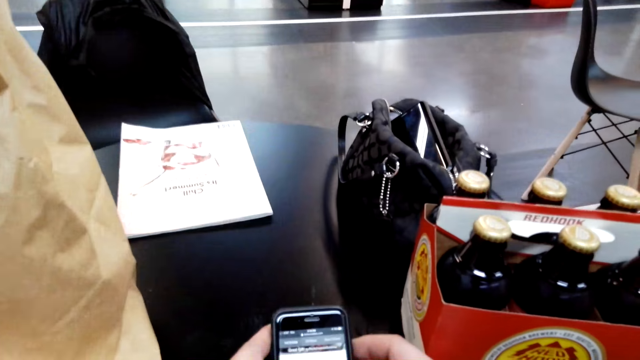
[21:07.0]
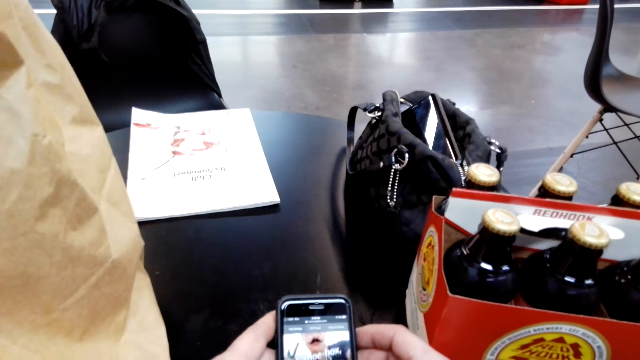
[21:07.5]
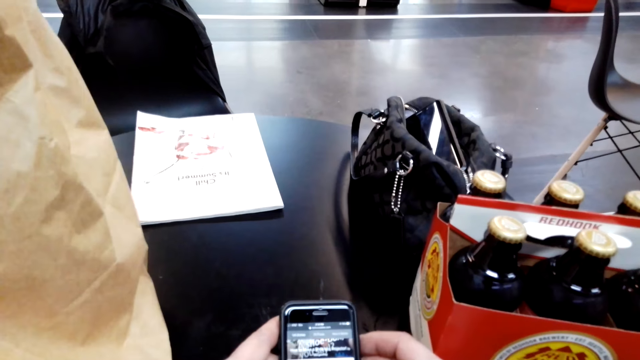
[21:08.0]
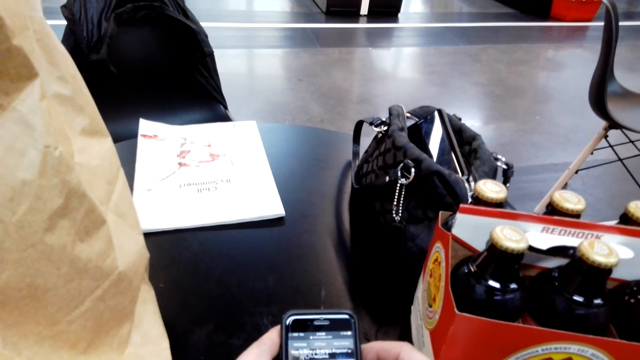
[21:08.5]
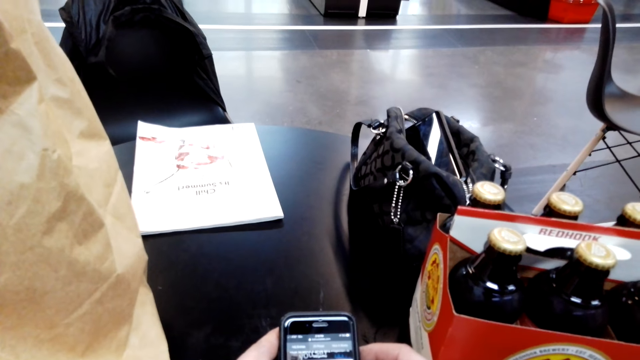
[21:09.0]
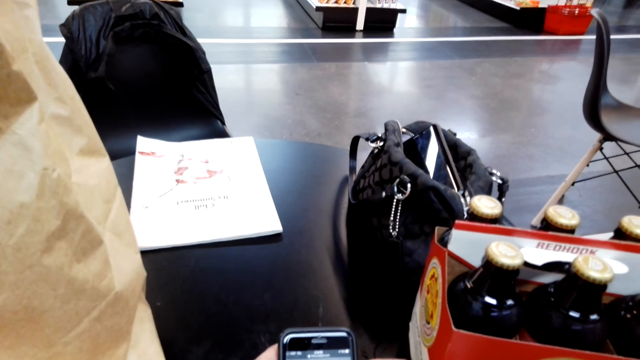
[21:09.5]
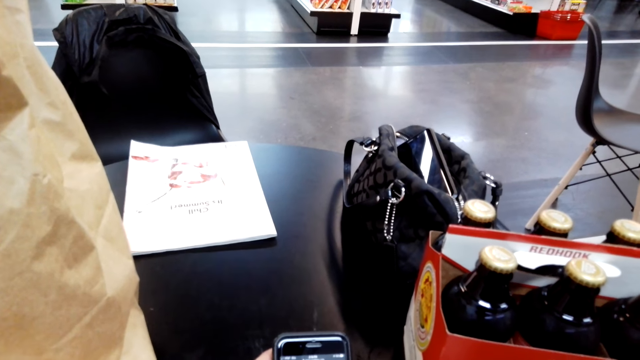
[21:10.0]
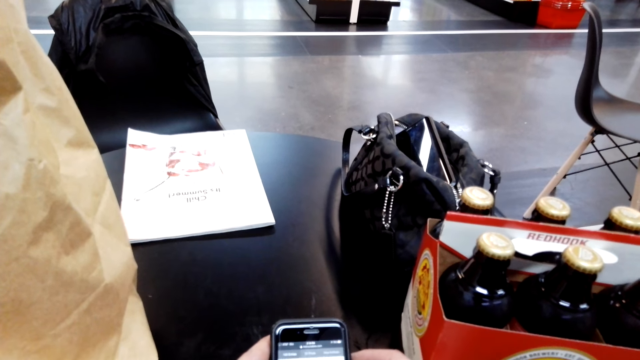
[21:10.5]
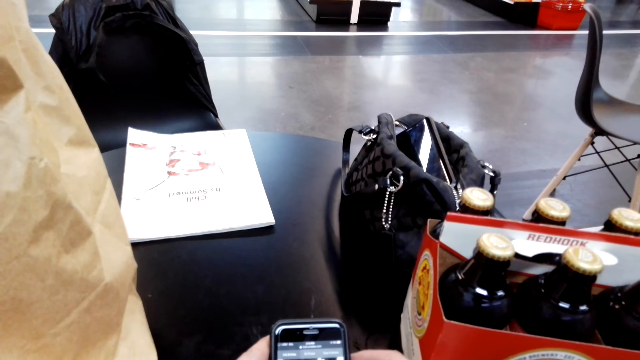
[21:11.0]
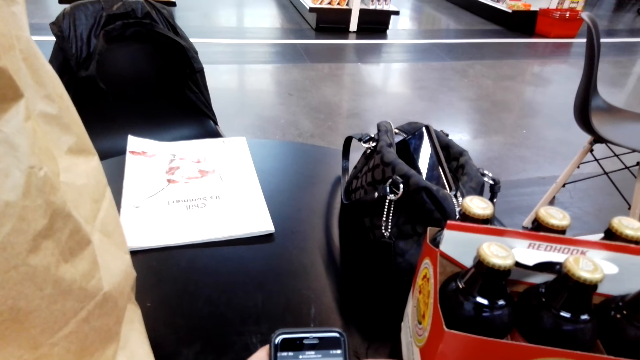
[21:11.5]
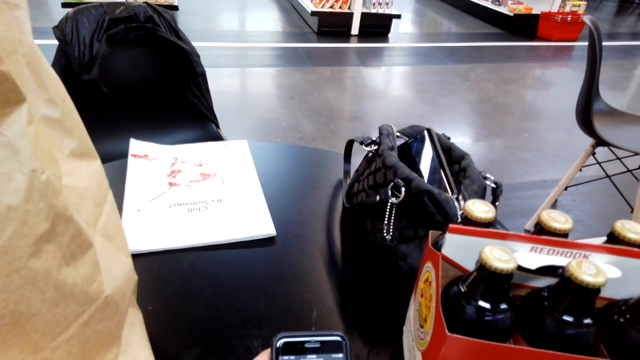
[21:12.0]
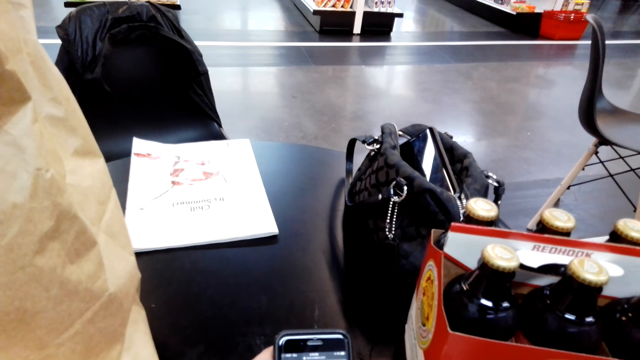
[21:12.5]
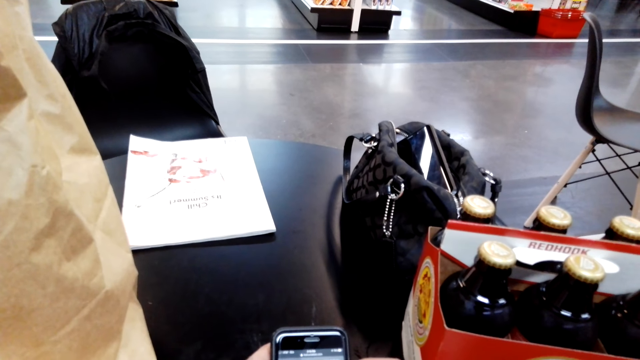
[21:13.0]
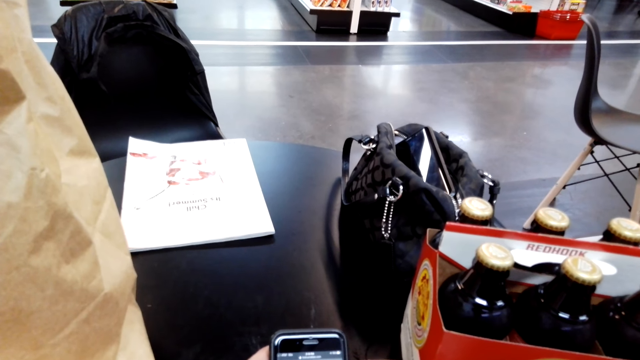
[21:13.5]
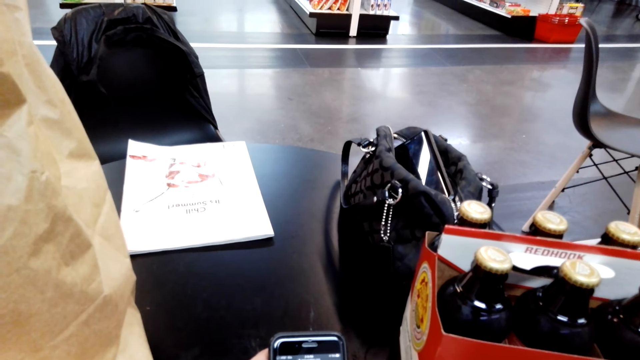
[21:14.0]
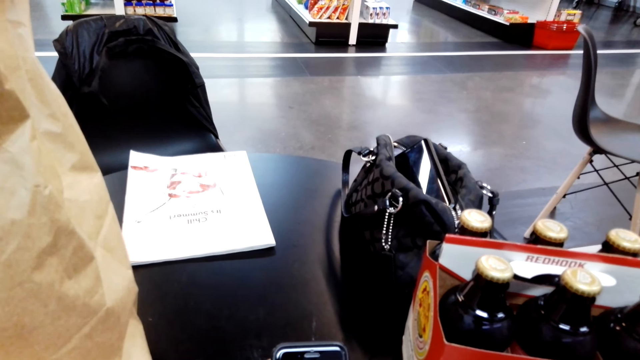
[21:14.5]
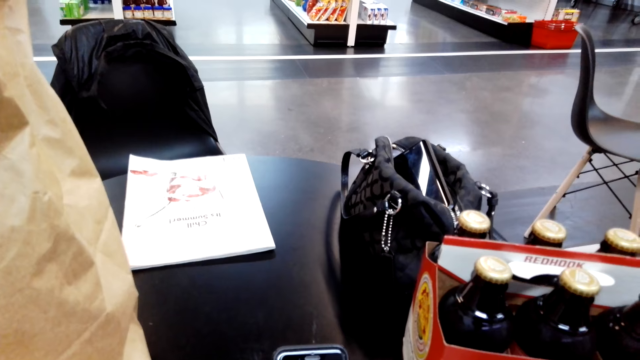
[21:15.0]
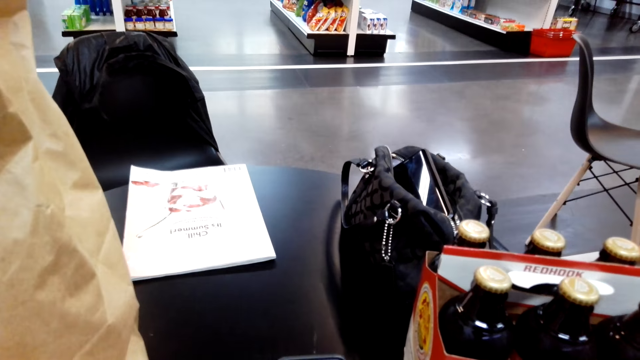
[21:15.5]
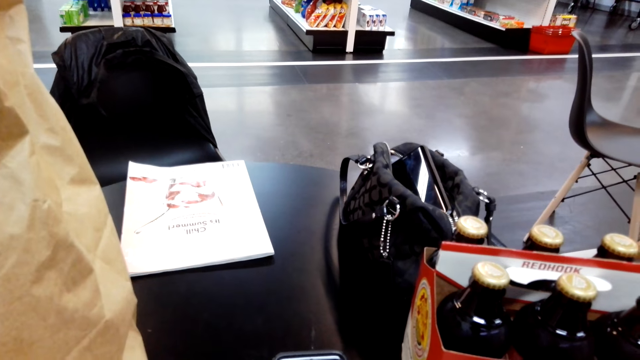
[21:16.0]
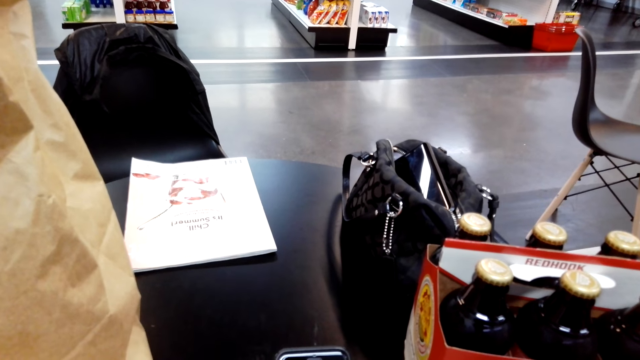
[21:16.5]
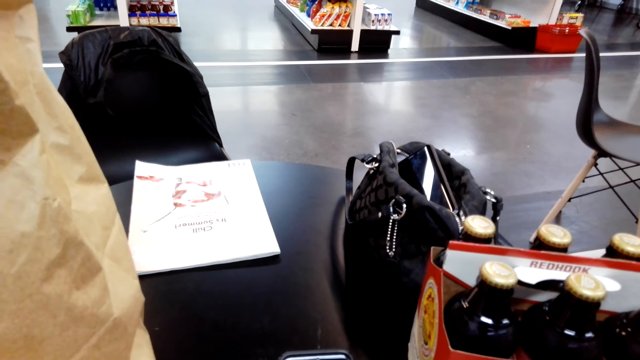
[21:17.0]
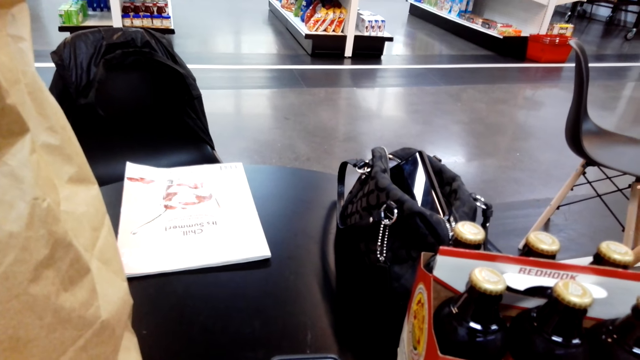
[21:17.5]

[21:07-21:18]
The camera wearer uses the phone.

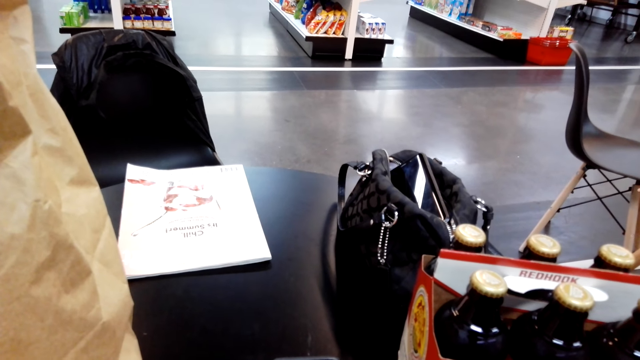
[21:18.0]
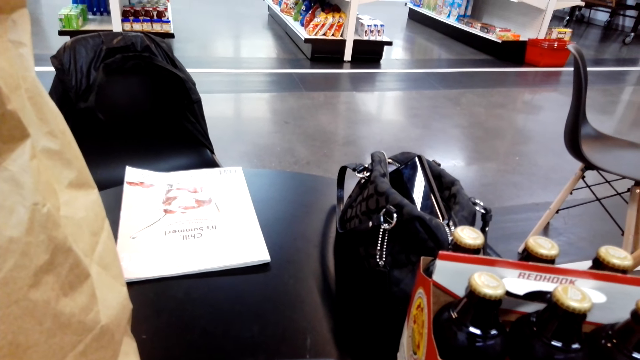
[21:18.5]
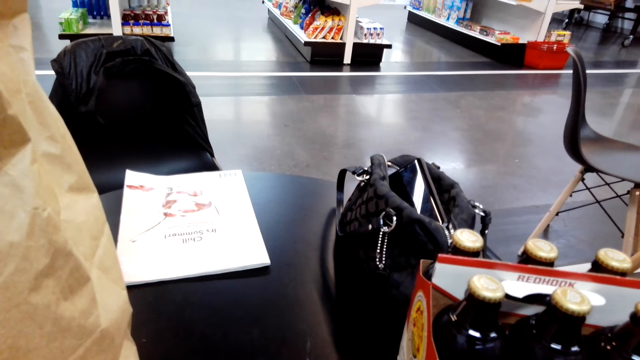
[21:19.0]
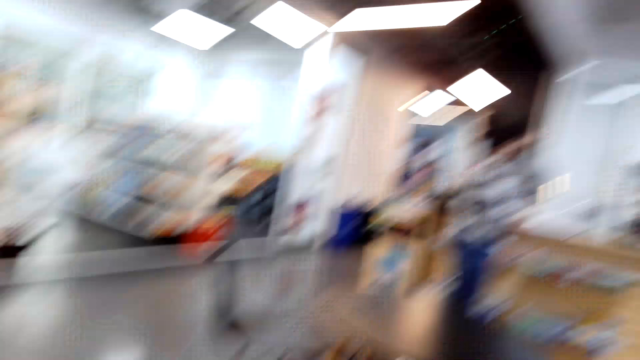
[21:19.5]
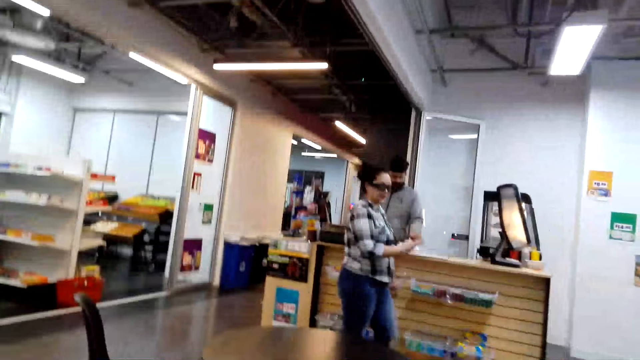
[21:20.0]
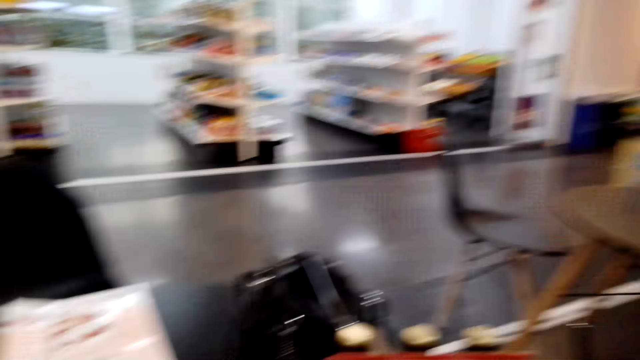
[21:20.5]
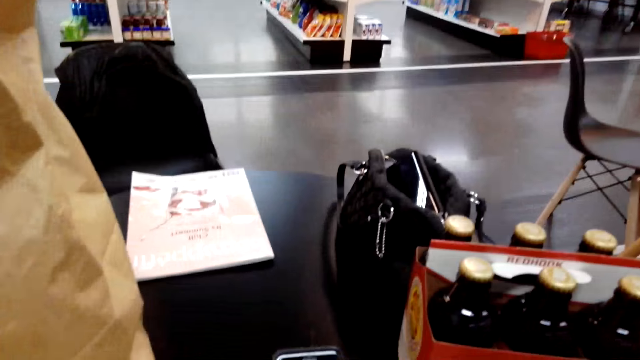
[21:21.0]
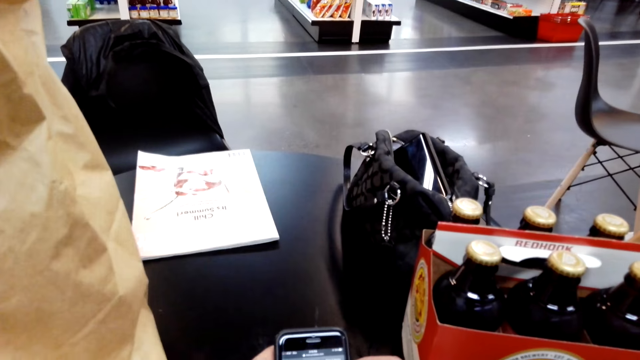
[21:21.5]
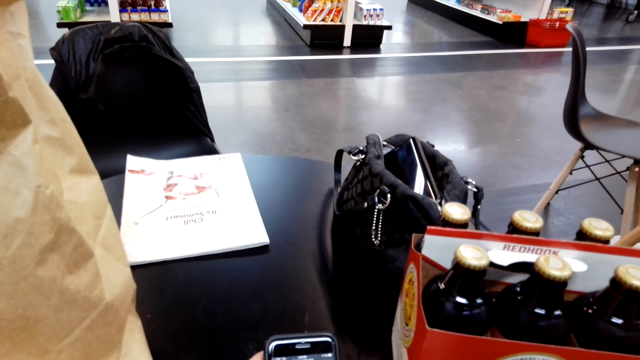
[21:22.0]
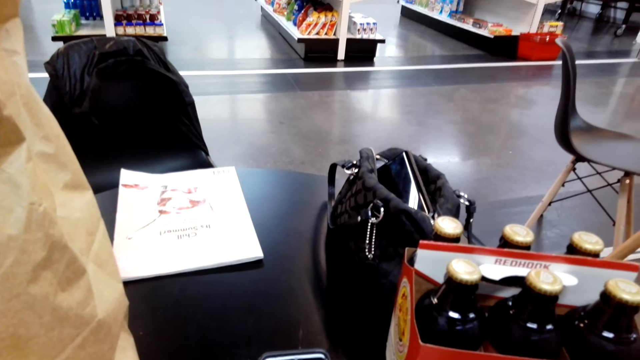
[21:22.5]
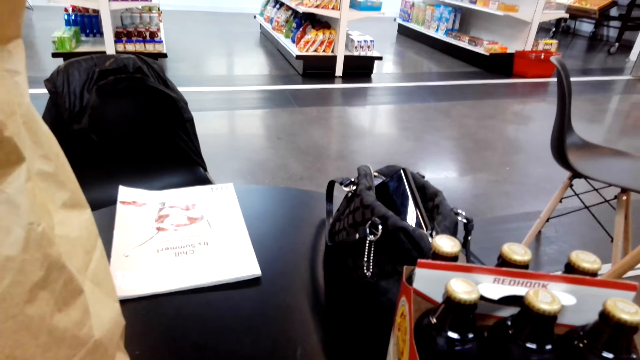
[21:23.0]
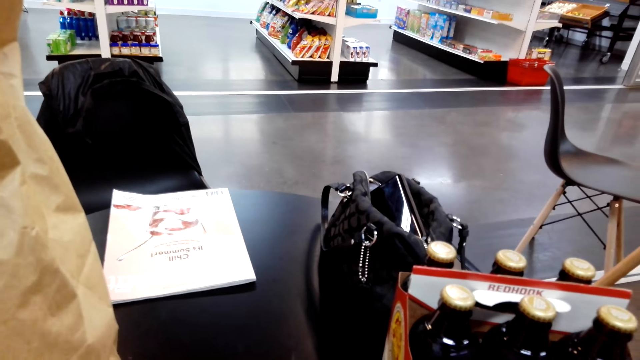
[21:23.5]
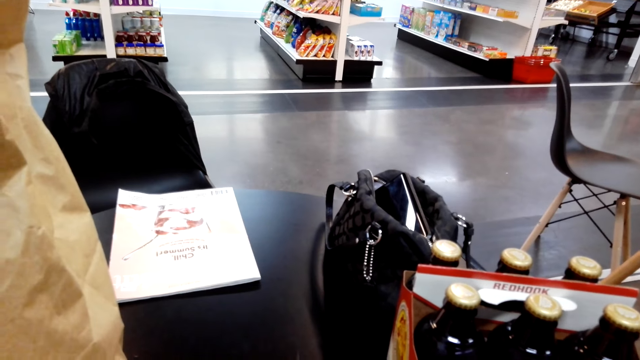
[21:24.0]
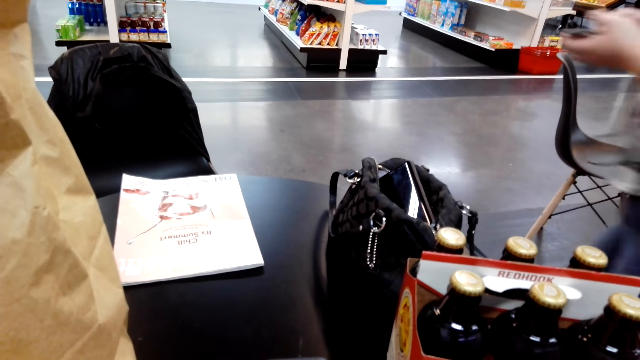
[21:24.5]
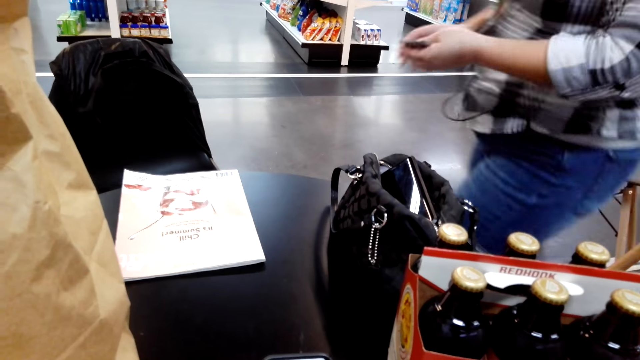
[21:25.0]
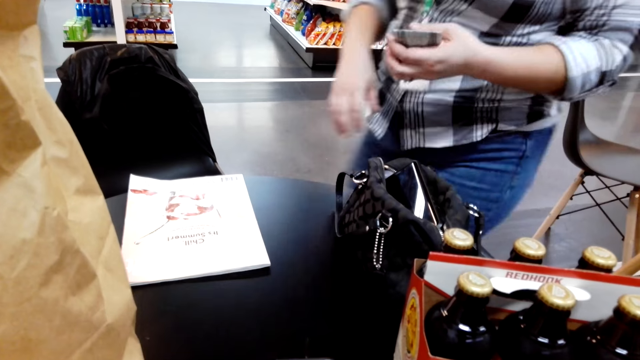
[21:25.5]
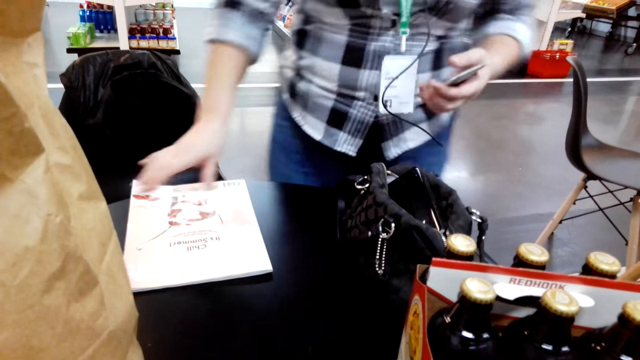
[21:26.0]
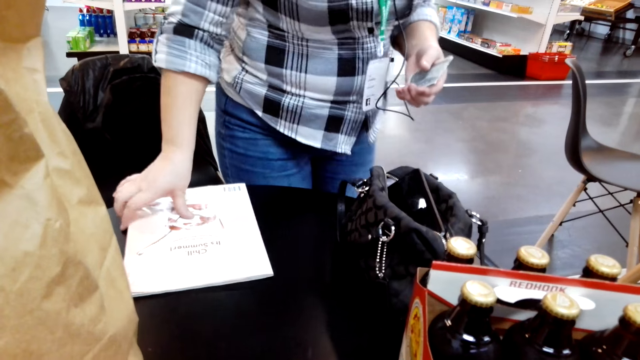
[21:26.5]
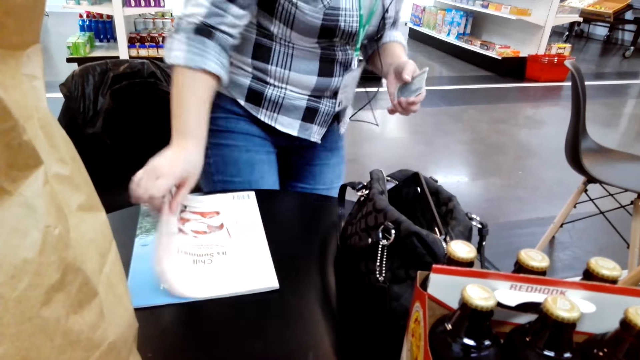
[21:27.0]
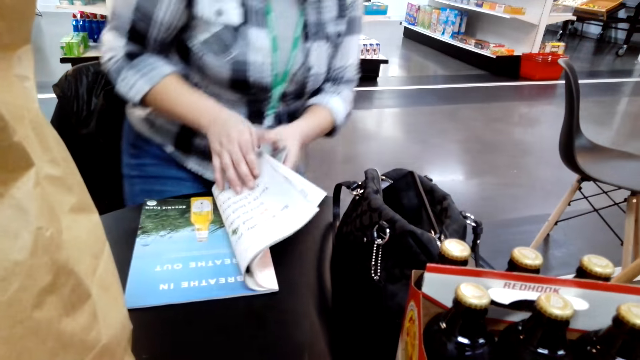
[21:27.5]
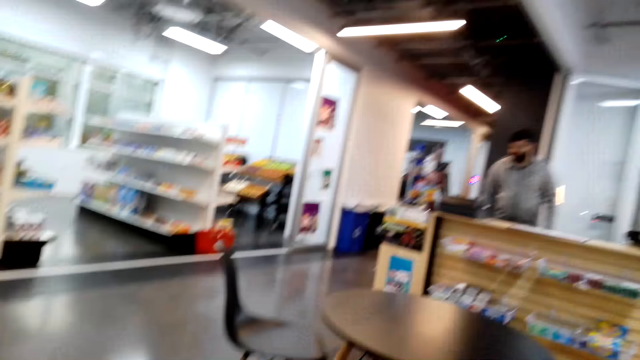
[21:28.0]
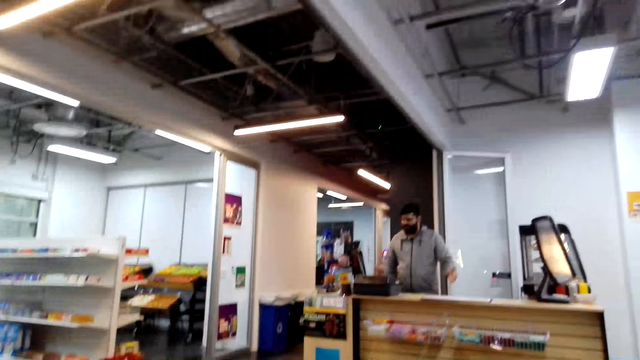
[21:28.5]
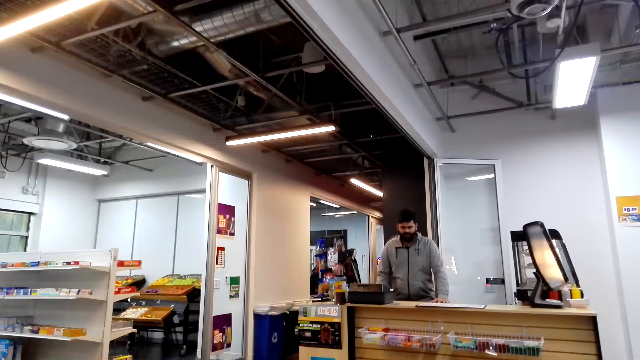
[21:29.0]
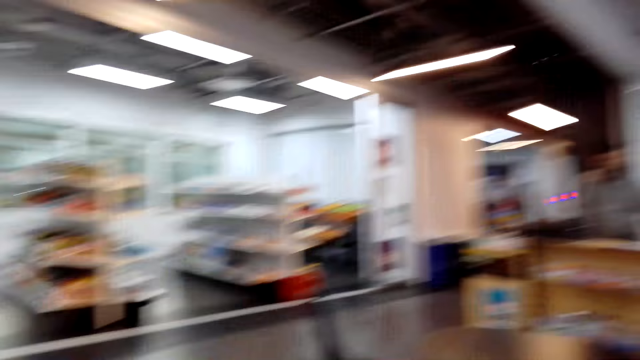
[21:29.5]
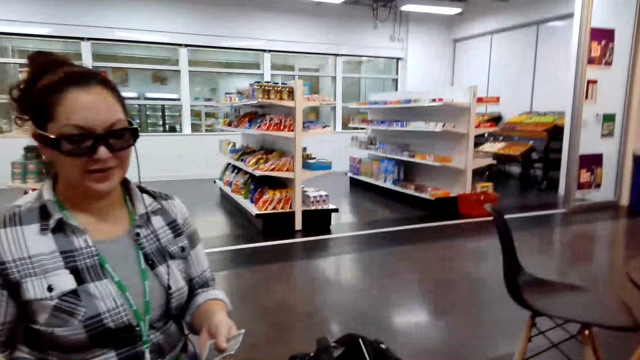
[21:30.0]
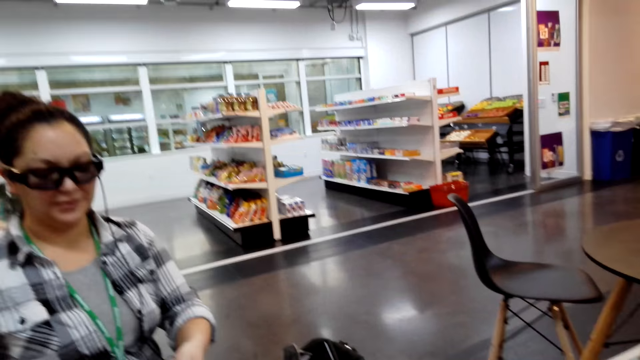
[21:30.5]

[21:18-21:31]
The camera wearer talks. A woman walks from the counter. The camera wearer talks with the woman. The woman opens a book and sits on the chair. A man talks. The camera wearer talks with the woman.
